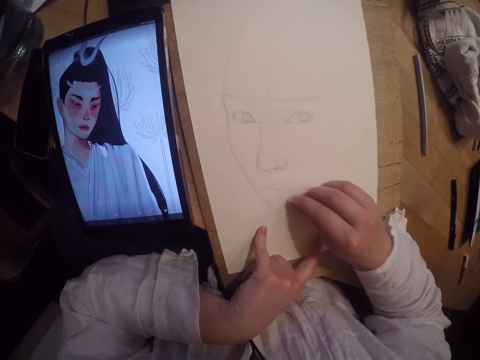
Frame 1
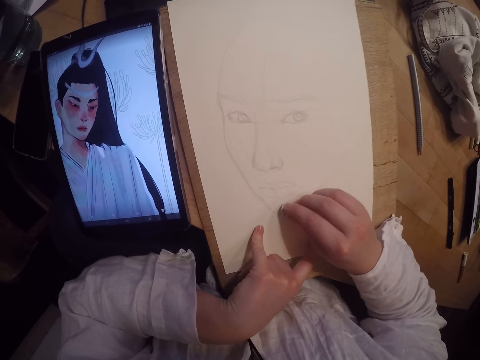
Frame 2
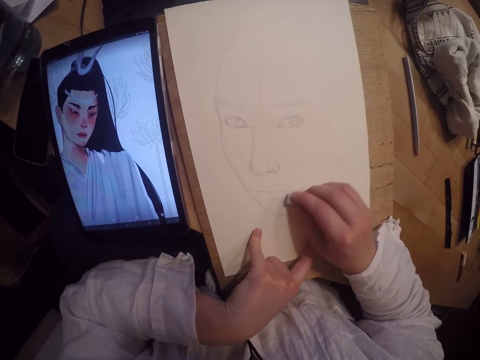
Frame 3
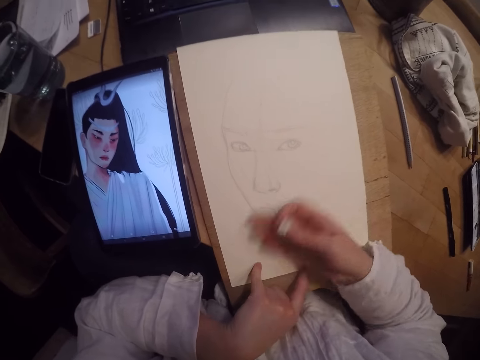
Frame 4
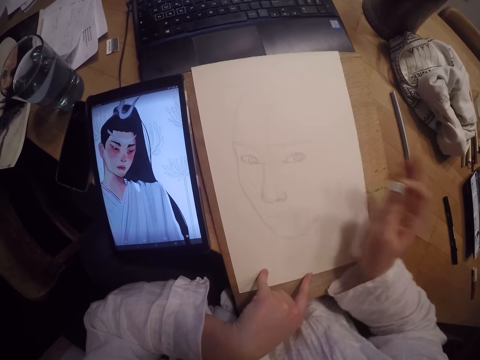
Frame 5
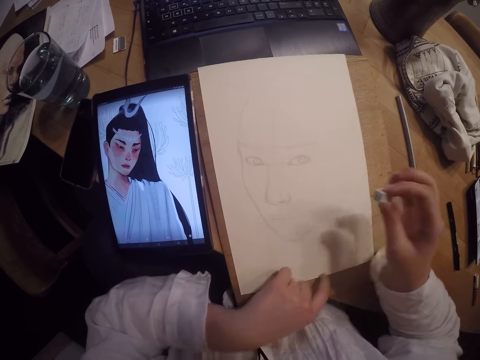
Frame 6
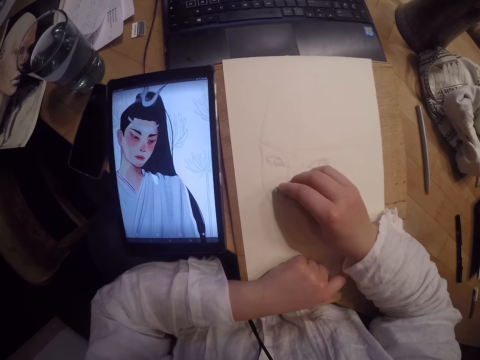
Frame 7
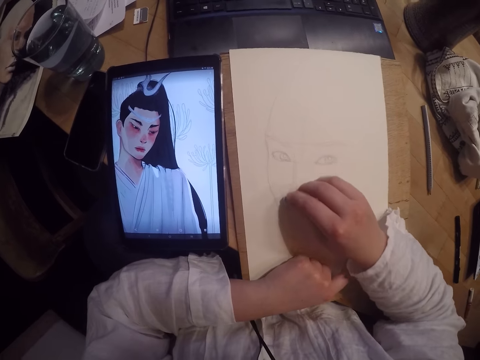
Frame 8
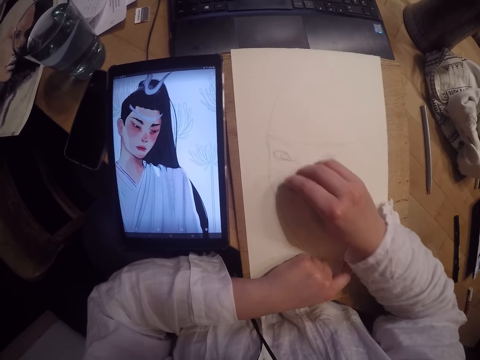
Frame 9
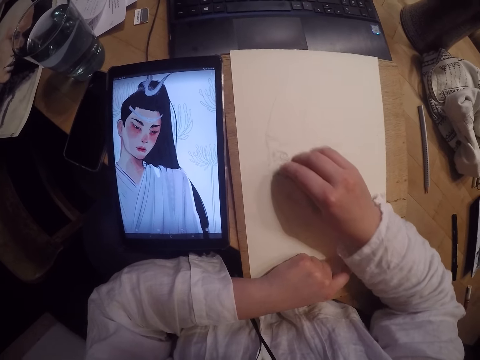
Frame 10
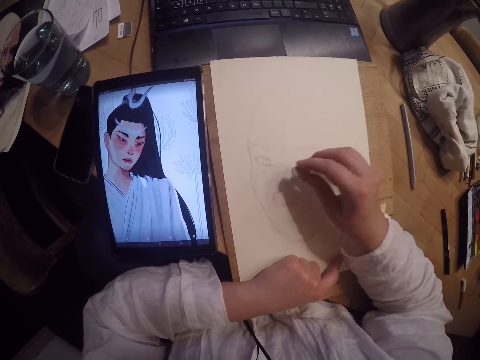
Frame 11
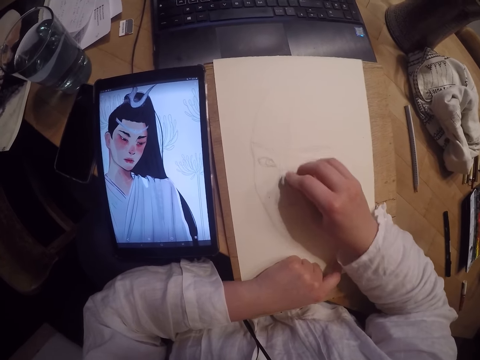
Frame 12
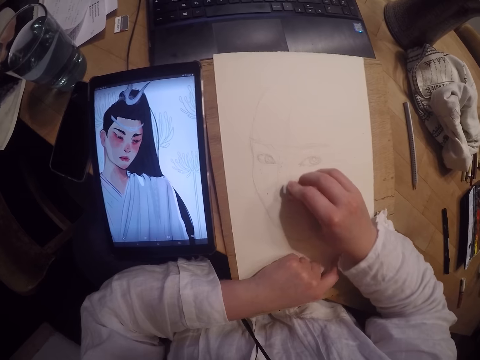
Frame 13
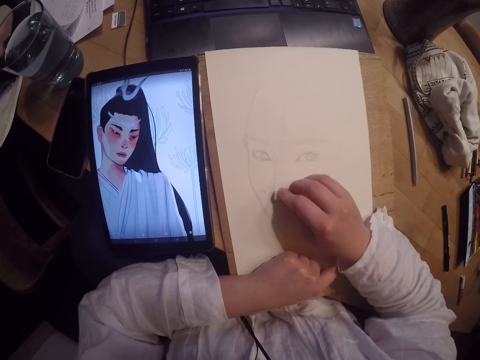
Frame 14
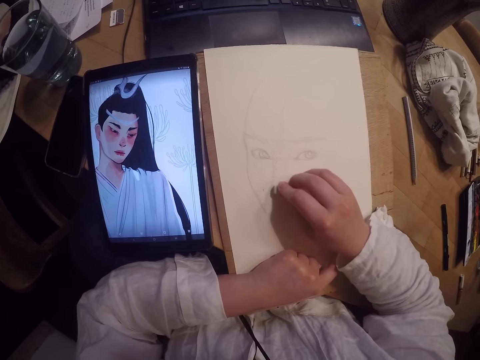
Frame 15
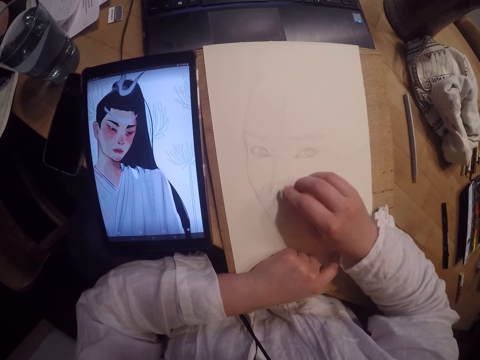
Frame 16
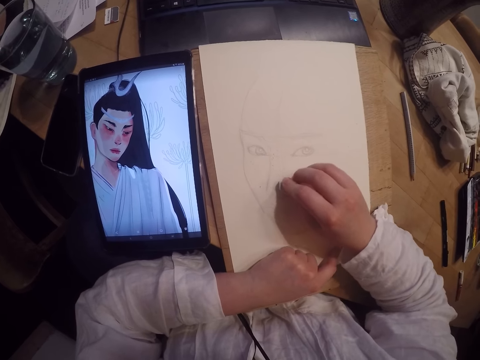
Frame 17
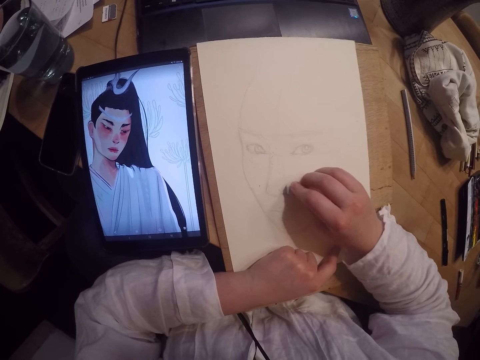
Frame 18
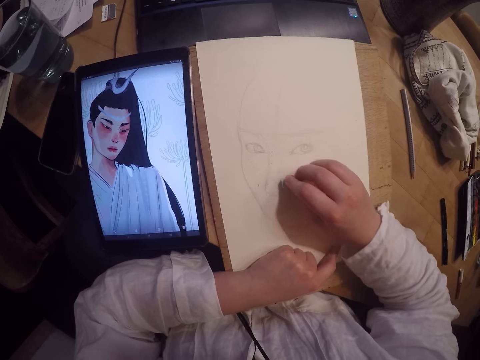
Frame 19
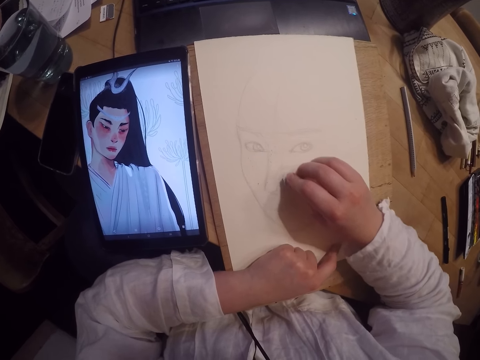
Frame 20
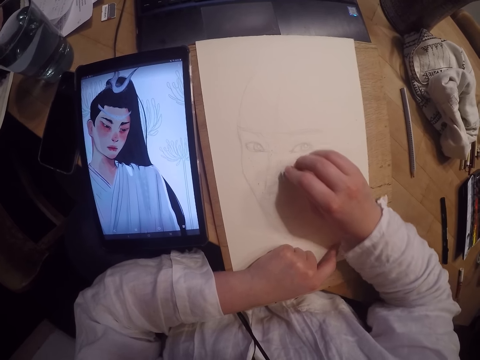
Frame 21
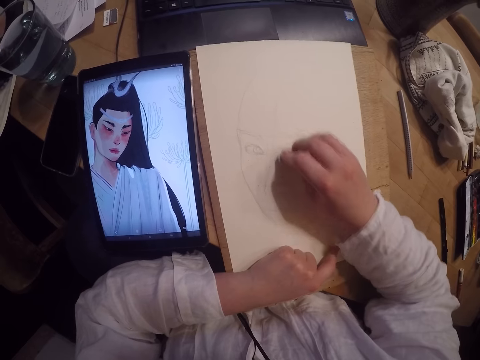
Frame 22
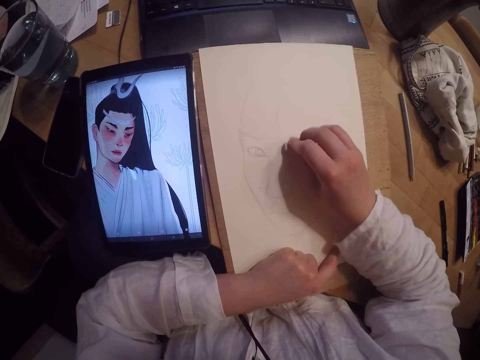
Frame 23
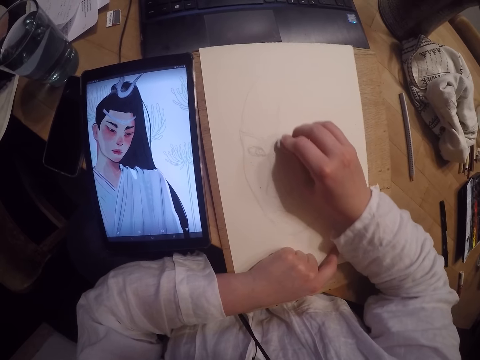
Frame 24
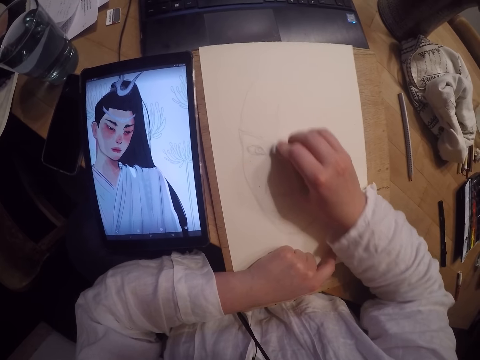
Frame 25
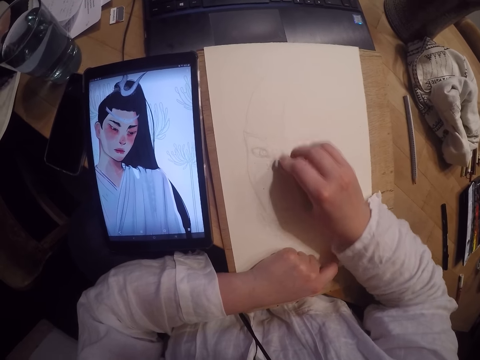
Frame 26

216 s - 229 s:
The camera wearer wipes the paper sheet with her right hand fingers. She erases the paper.

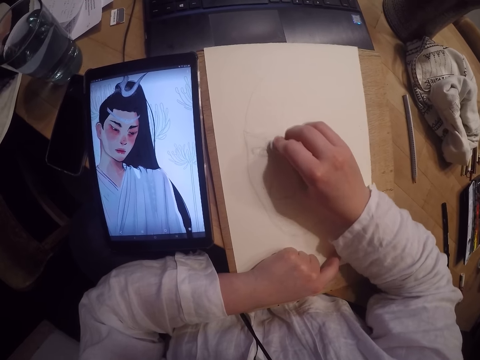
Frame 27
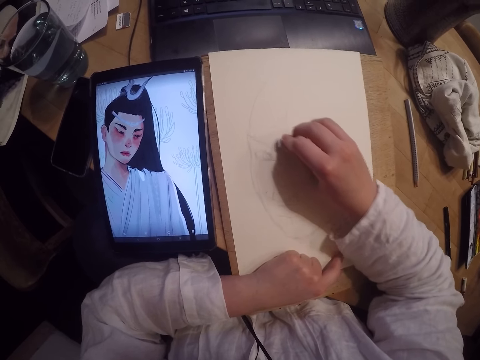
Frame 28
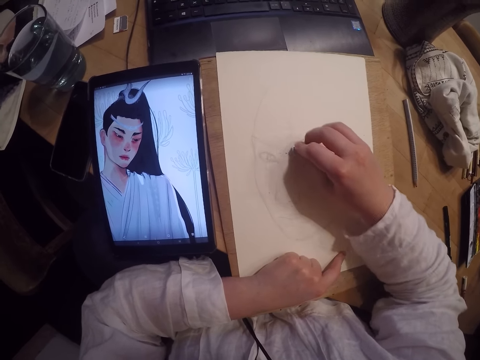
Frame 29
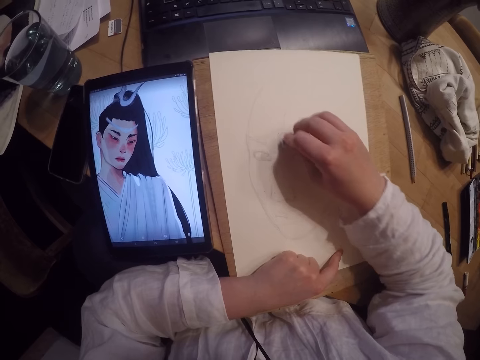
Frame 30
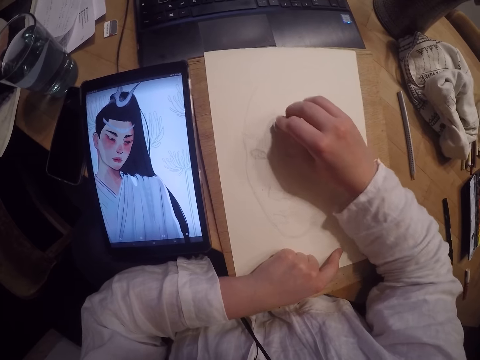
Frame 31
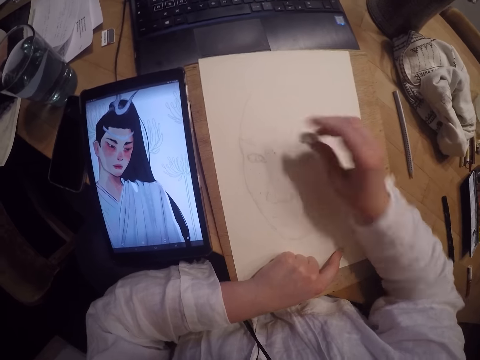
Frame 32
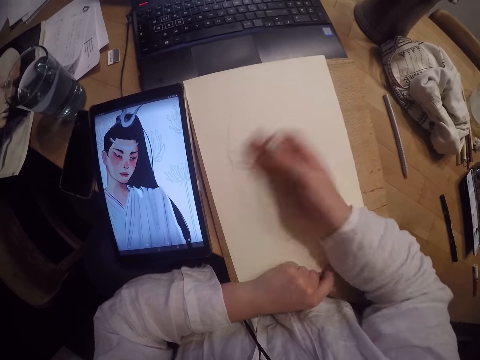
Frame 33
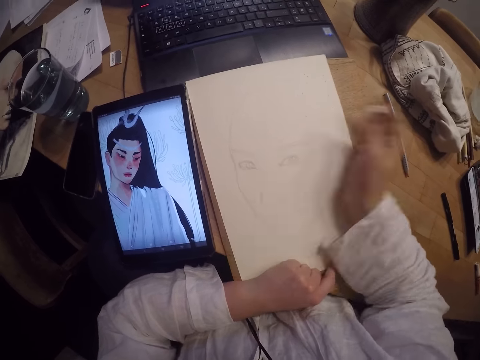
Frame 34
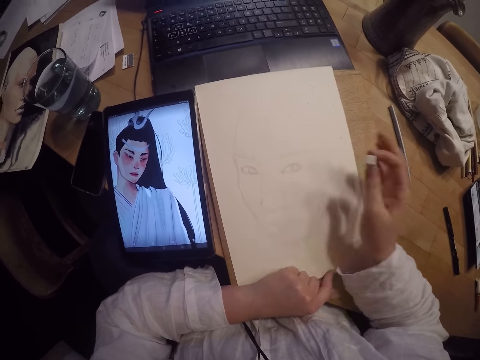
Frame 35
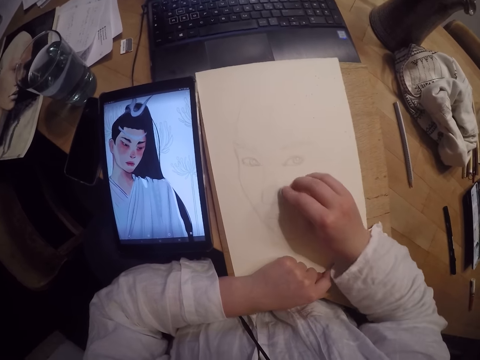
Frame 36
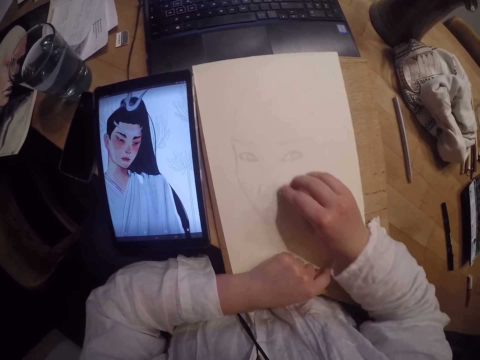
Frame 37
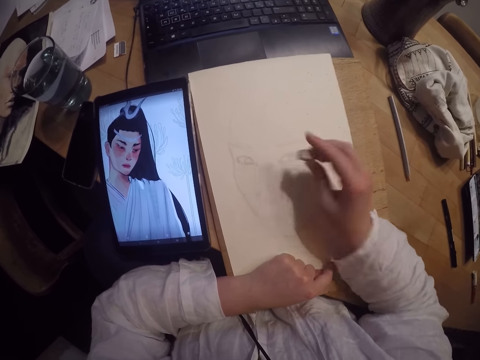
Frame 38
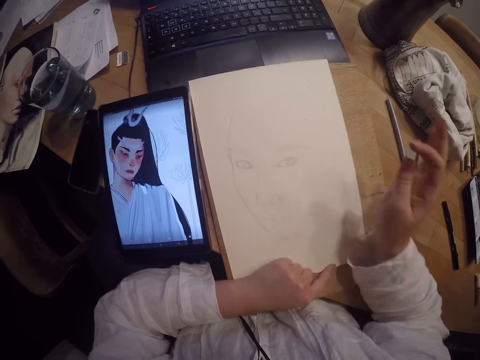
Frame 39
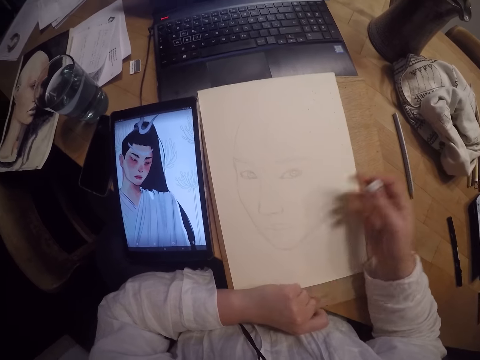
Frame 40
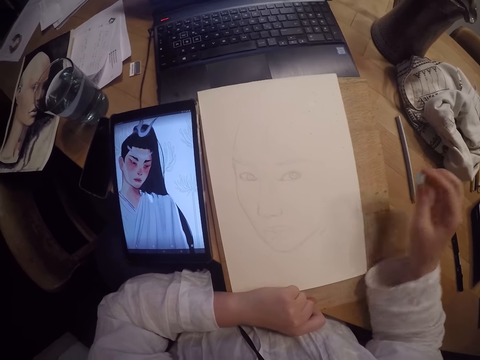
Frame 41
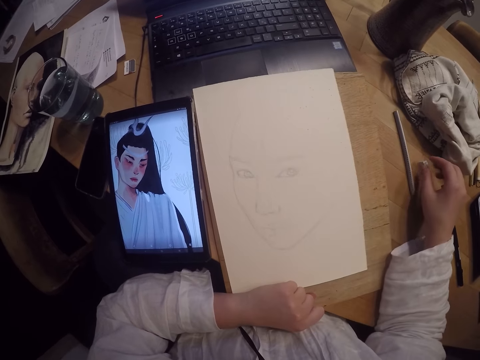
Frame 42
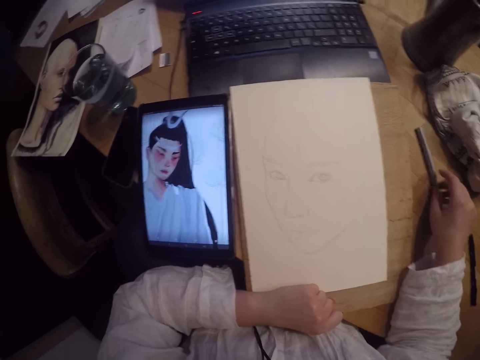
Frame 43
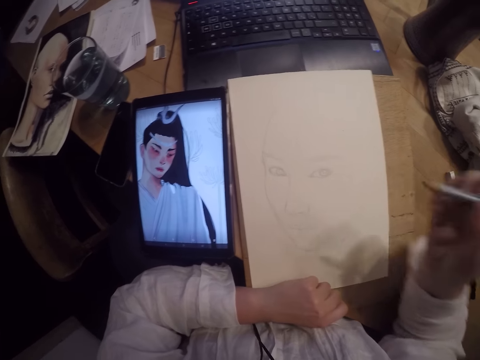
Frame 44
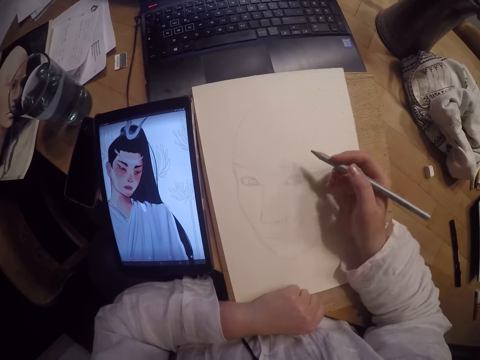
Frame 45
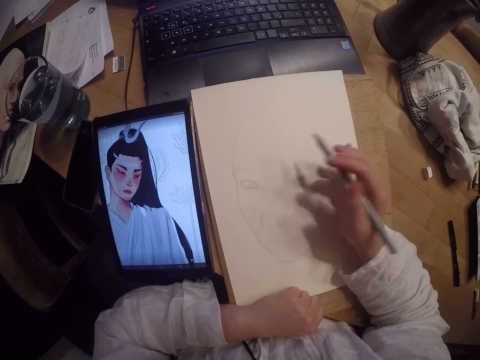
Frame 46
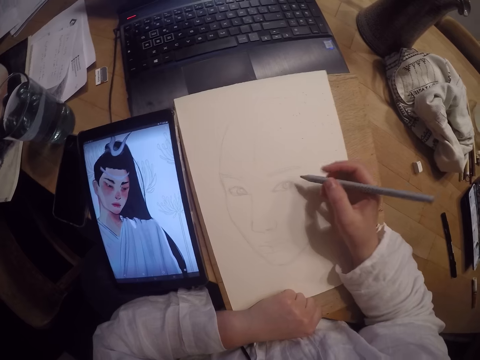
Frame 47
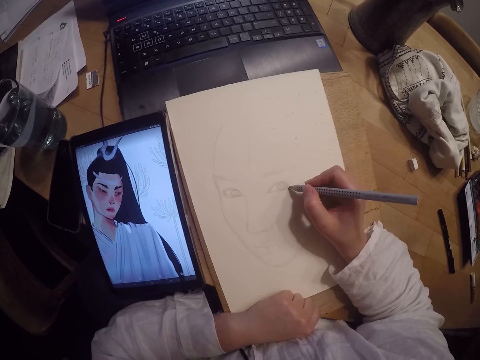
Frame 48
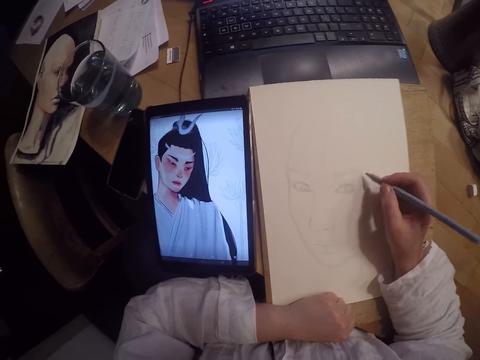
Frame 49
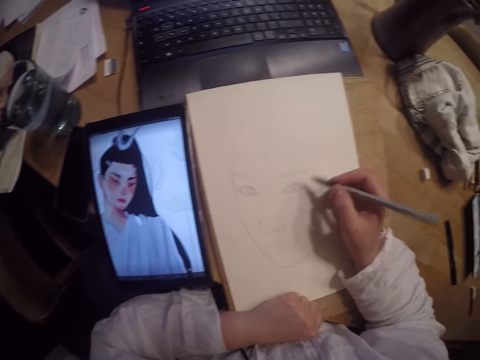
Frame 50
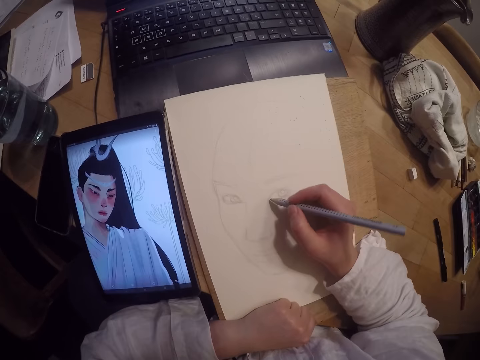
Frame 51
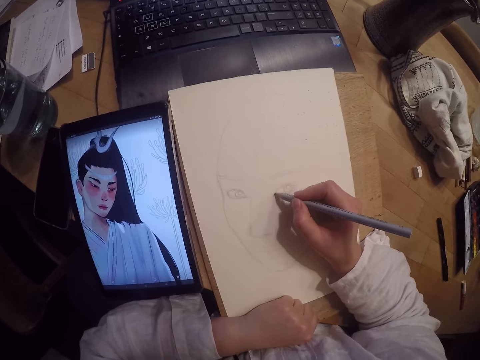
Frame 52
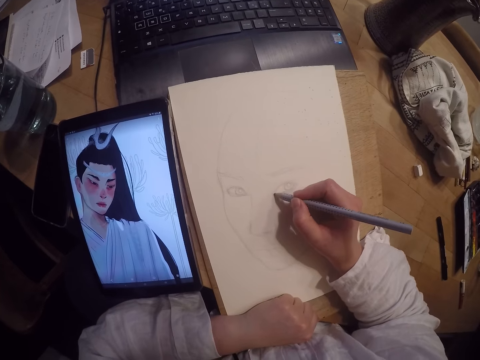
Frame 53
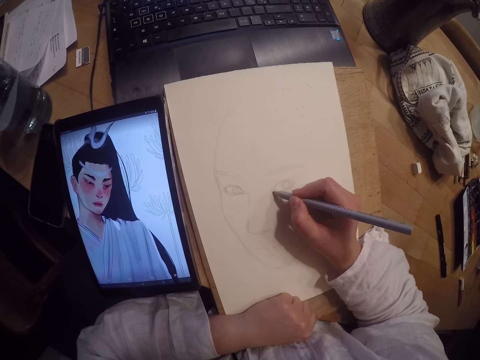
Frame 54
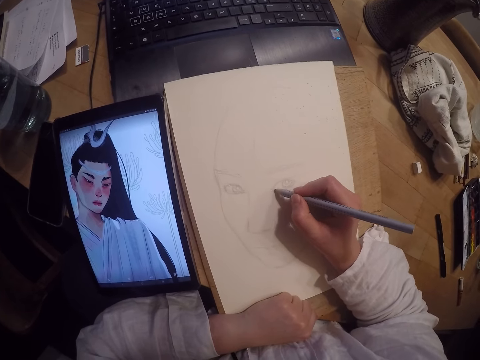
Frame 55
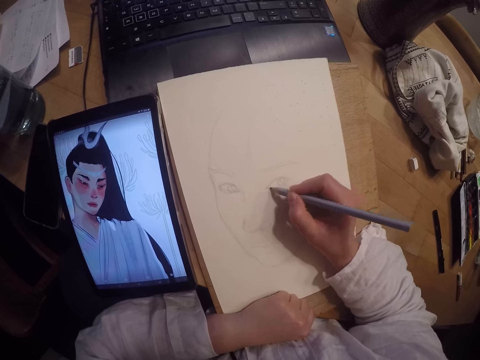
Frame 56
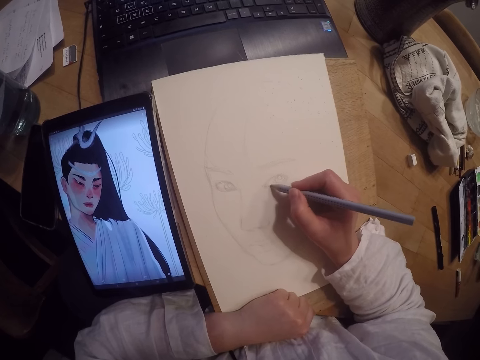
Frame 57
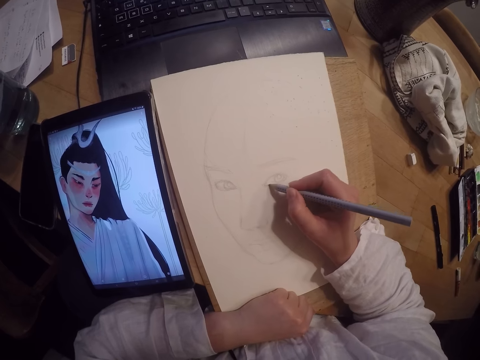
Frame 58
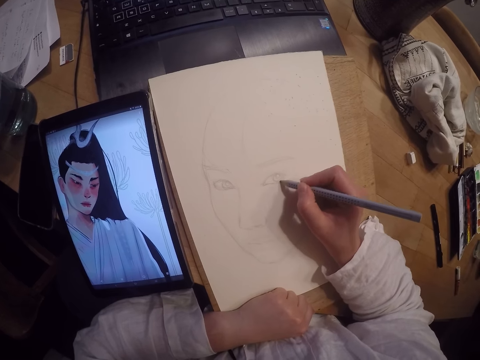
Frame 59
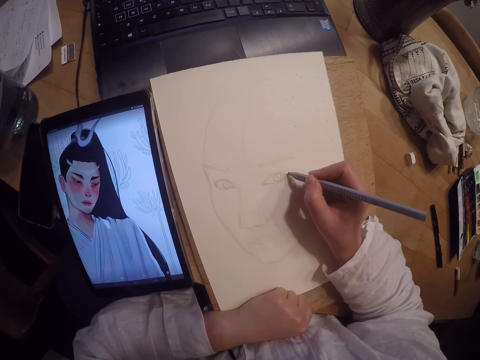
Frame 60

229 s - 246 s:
The camera wearer wipes the paper. She erases the paper. She wipes the paper. She drops the eraser on the table. She picks up the pencil. She wipes the paper sheet with her right fingers. She draws on the paper sheet.
